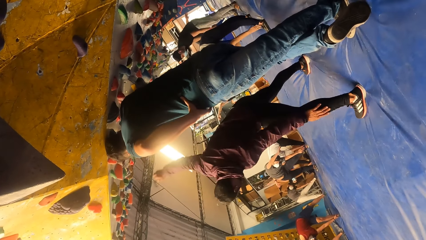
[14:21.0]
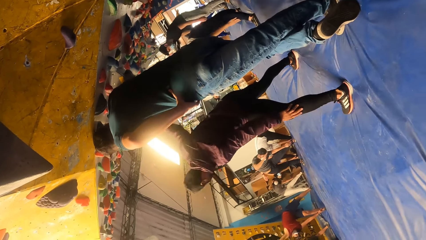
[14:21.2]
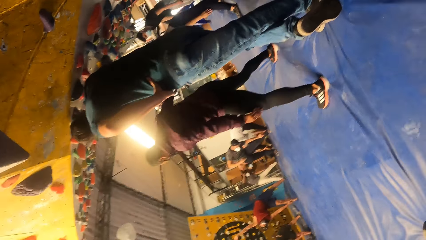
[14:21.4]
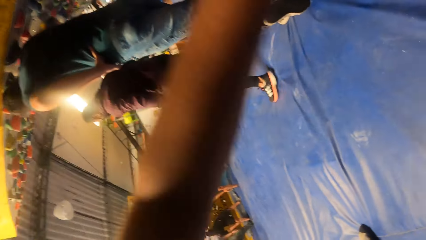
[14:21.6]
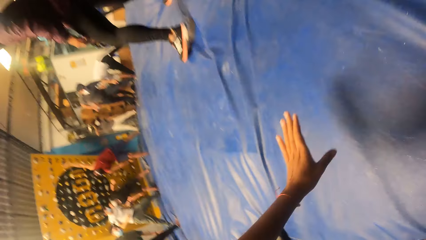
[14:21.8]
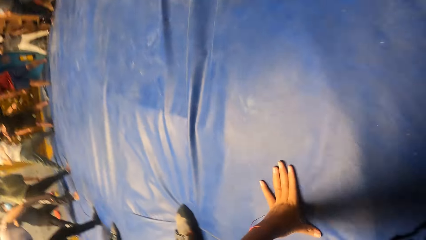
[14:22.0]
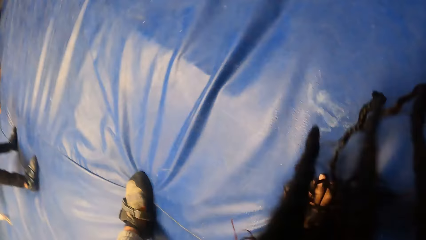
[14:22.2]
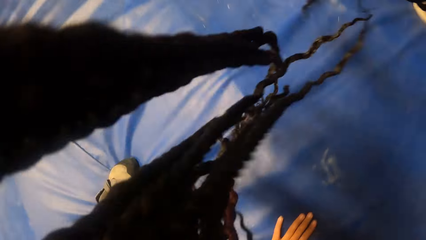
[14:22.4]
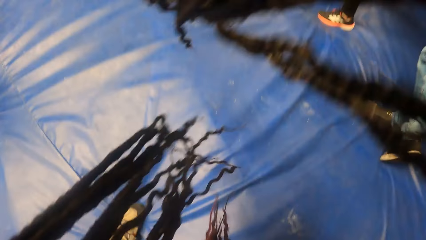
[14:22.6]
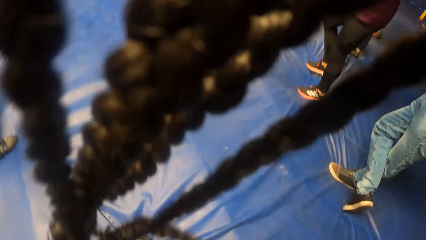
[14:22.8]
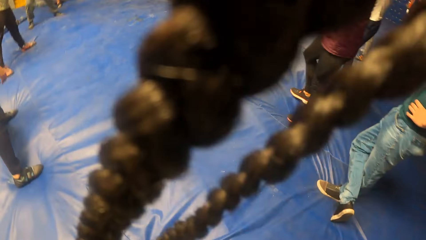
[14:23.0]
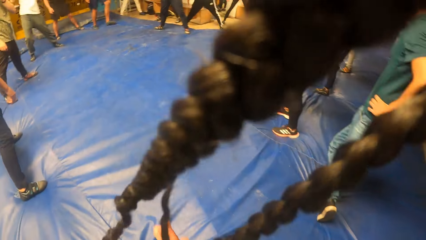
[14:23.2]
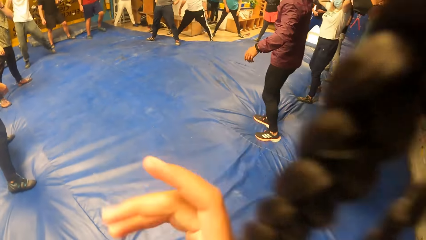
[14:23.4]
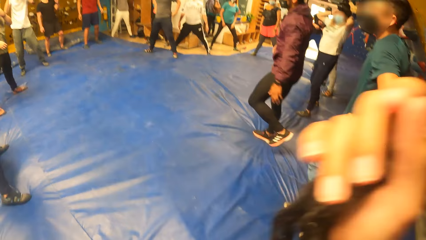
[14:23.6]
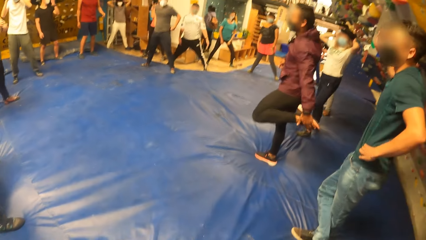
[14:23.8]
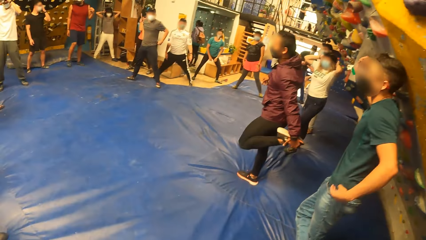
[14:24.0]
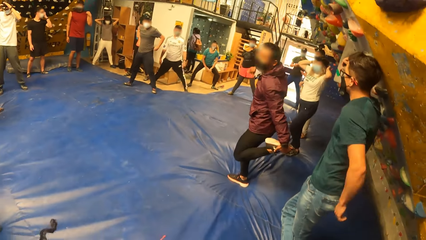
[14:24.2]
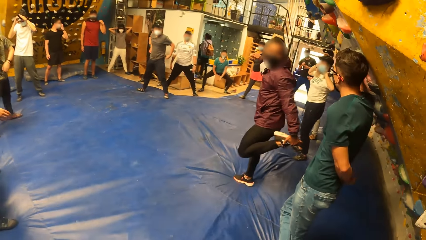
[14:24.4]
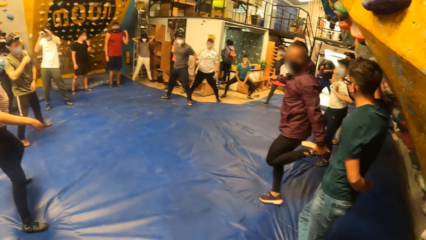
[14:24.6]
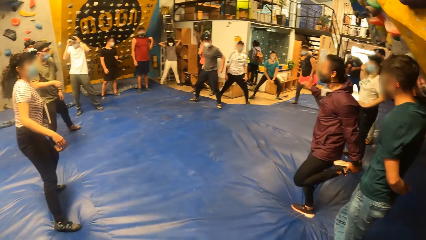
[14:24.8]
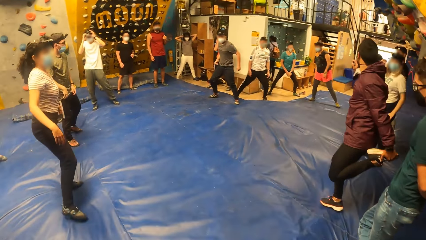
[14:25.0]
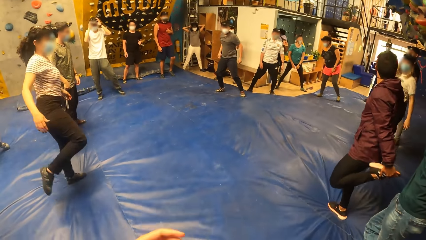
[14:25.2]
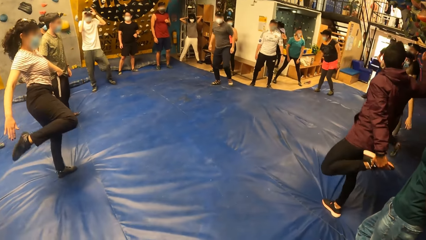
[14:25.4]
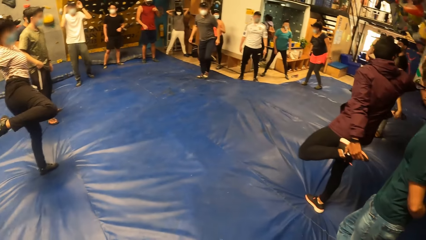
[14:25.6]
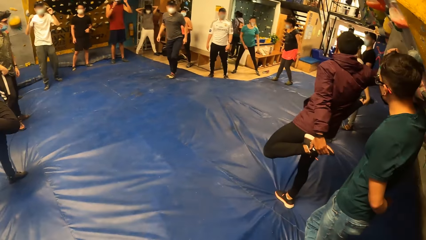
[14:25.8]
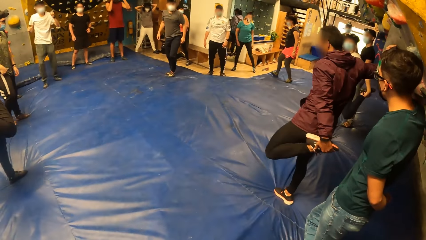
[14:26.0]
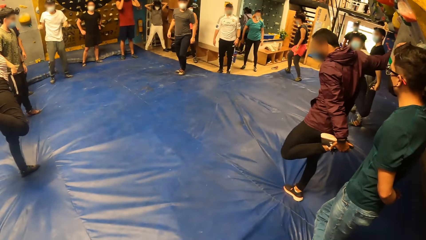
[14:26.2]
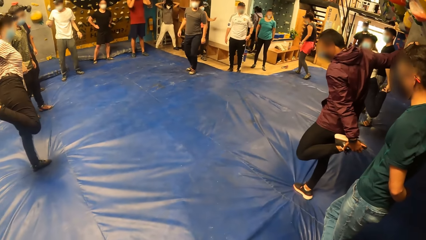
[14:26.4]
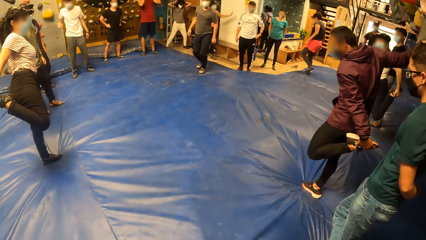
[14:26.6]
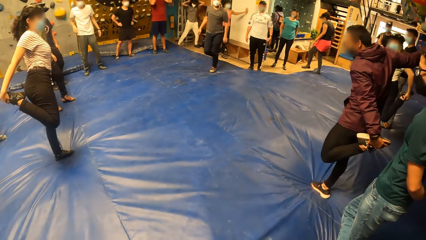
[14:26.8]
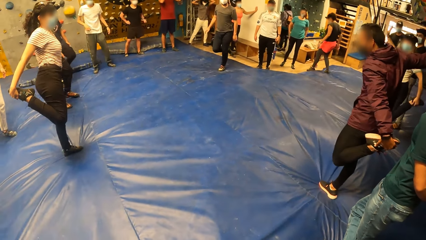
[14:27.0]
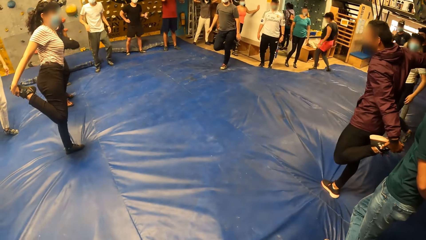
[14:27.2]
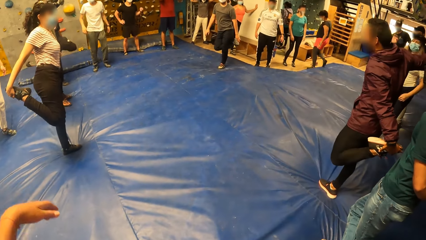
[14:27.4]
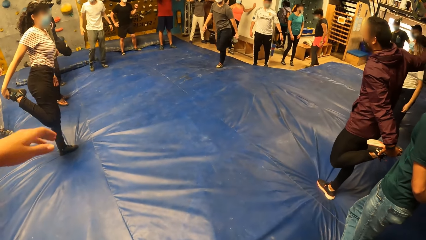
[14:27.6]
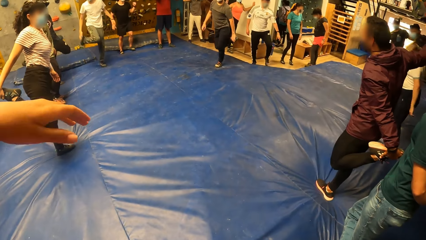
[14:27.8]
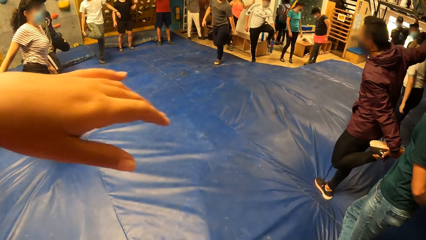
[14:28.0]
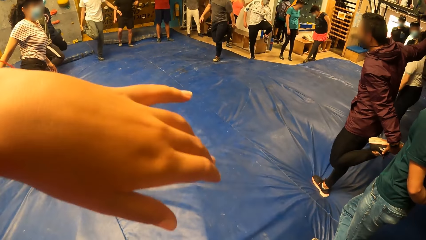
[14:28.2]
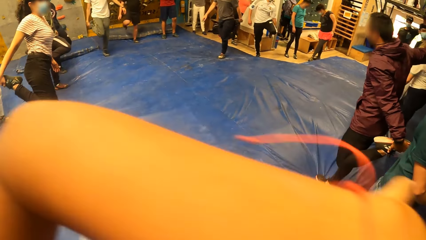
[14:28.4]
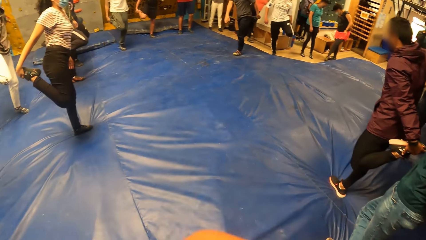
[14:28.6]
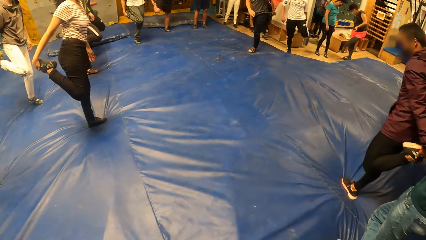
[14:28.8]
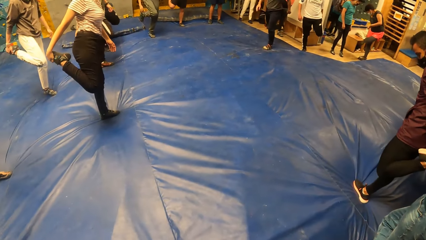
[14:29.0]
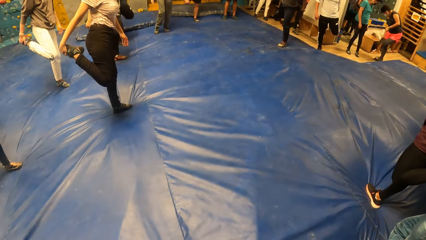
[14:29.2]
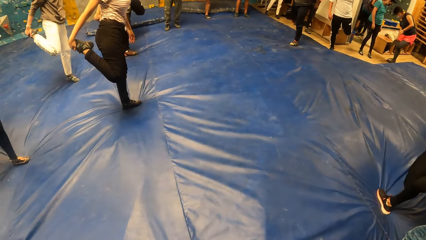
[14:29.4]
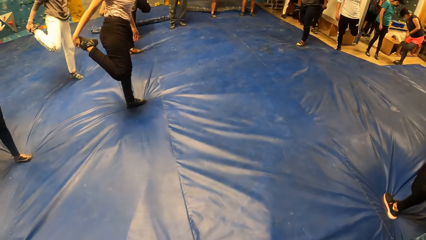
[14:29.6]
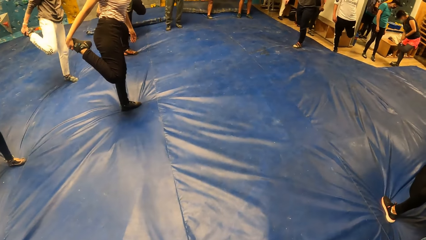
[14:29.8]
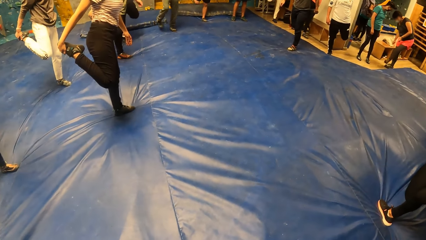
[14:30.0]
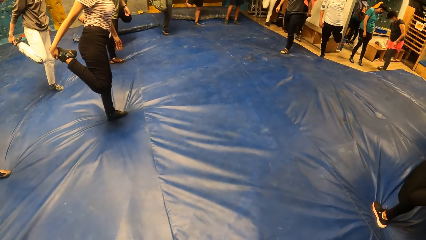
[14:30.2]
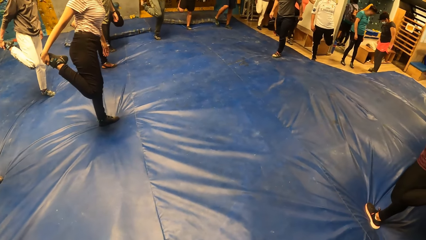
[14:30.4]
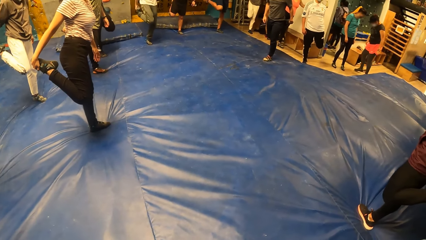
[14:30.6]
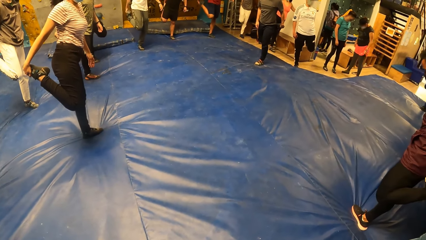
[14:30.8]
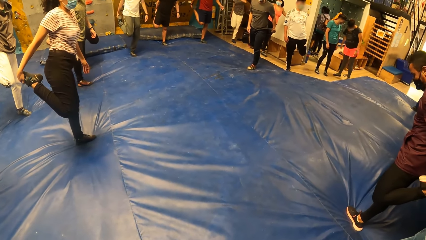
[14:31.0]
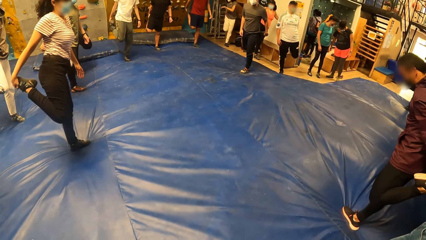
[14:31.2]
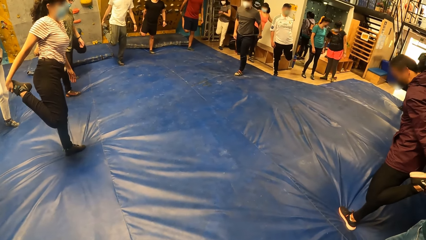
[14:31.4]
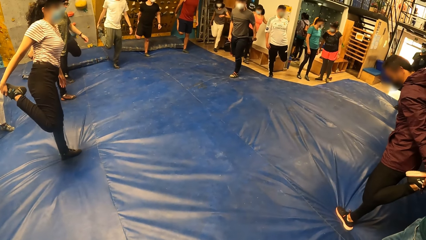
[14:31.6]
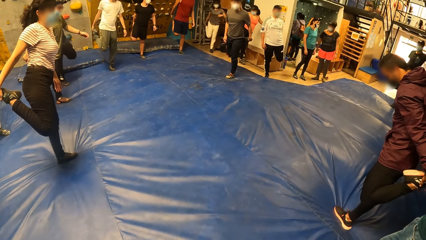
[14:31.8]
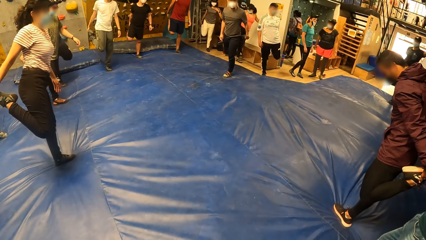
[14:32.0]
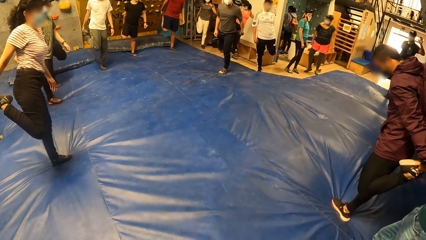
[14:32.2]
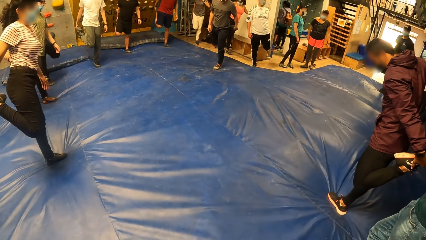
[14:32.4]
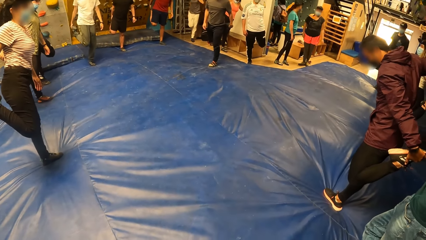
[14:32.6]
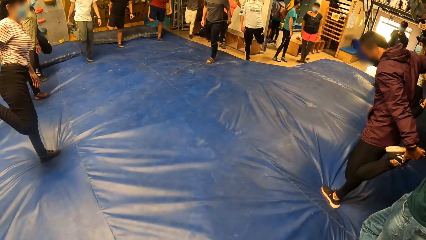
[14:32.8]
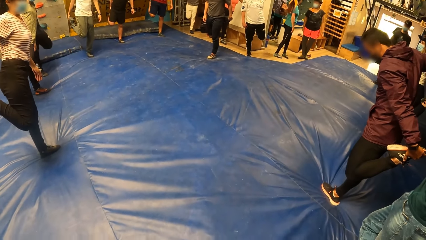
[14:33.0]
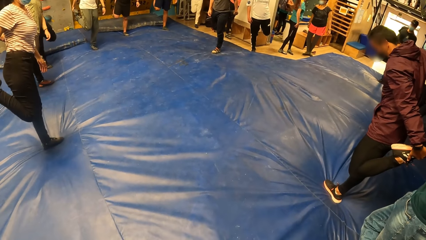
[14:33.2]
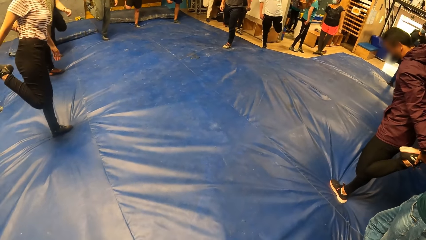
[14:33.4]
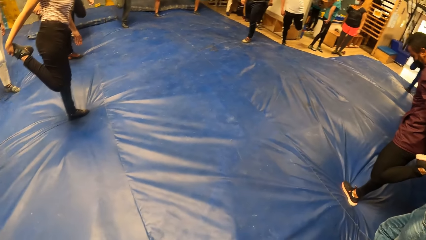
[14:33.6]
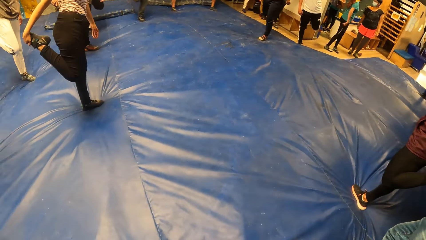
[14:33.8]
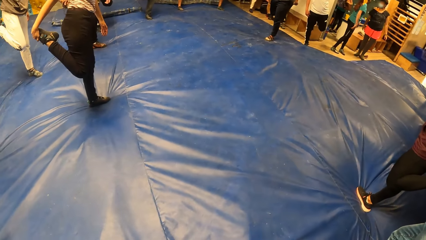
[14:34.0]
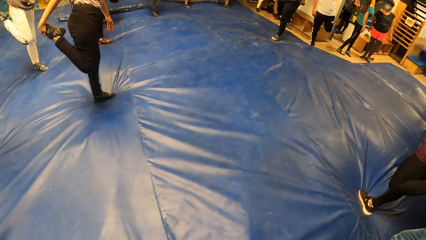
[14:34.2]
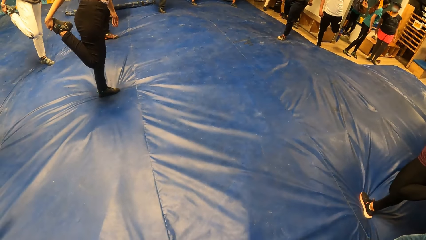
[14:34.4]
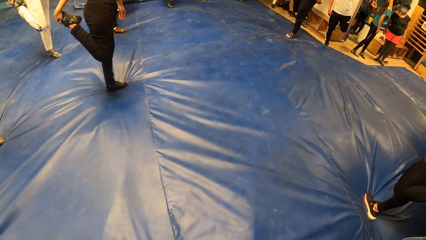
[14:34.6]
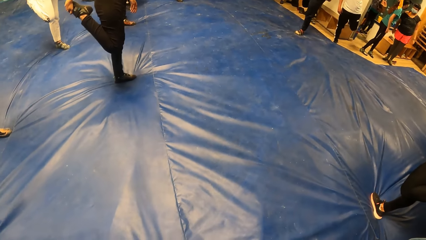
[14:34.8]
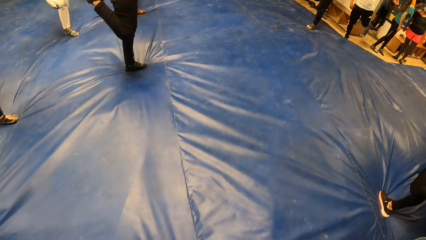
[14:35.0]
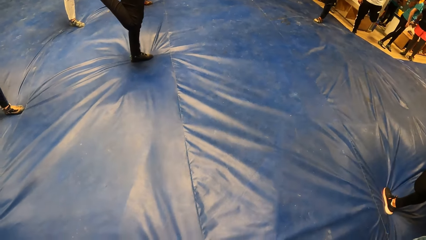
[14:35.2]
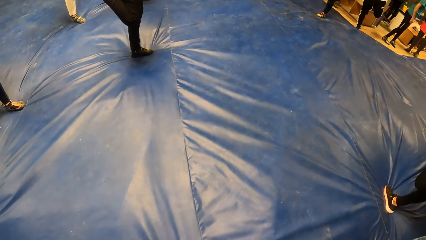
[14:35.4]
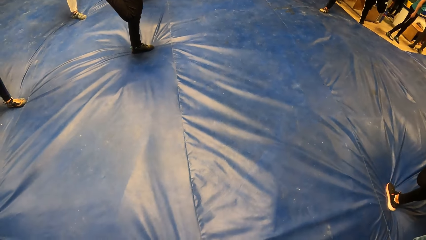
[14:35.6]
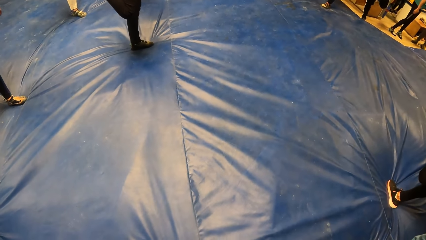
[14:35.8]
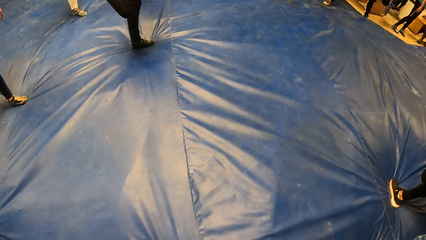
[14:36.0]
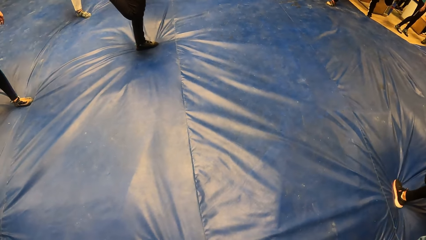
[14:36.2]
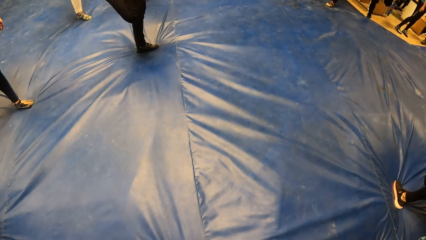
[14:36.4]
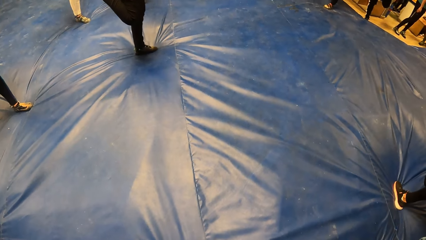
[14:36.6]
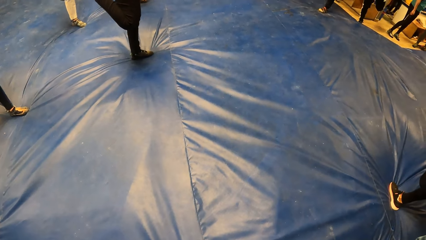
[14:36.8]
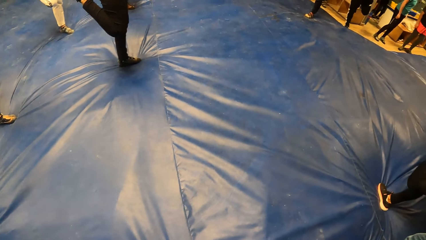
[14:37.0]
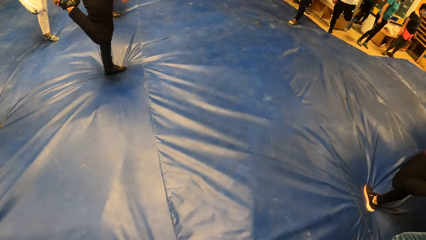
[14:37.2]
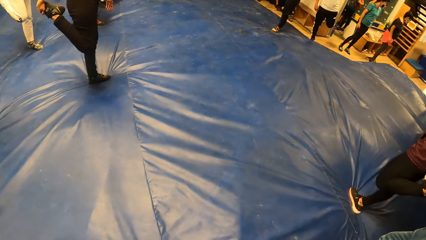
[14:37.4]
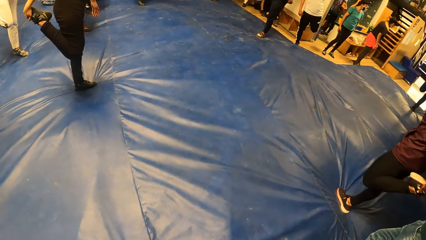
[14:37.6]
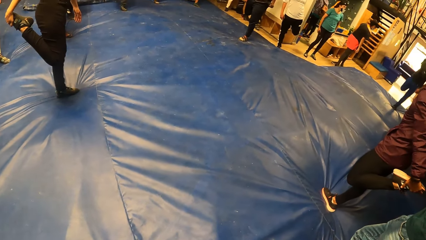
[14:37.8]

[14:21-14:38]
The camera wearer touches the floor with her left hand. She moves the hand. The man holds his left foot with his left hand. He places his right hand on the wall for support. The camera wearer stretches the hand. She looks around.
